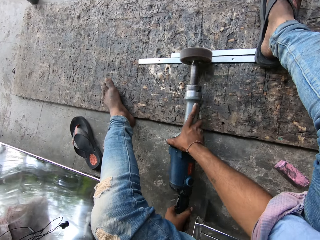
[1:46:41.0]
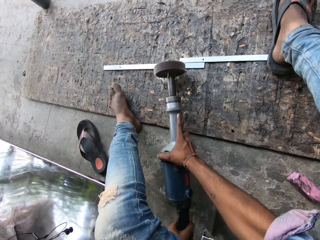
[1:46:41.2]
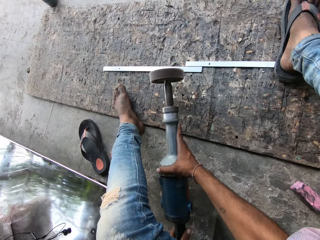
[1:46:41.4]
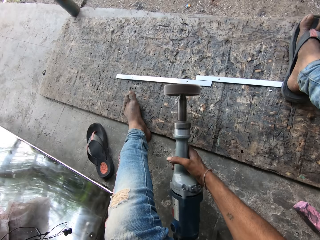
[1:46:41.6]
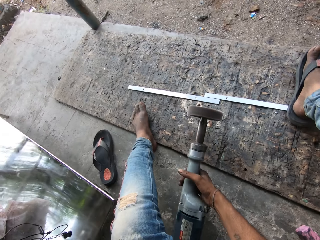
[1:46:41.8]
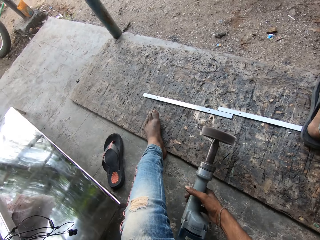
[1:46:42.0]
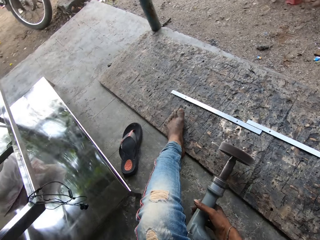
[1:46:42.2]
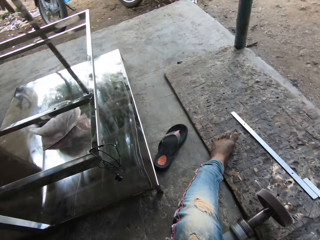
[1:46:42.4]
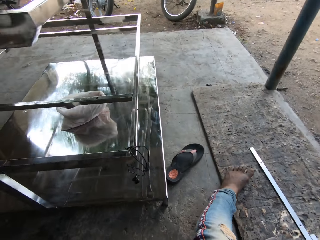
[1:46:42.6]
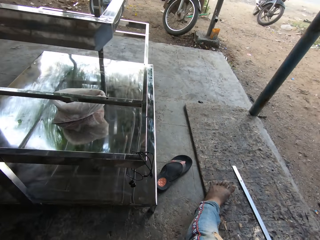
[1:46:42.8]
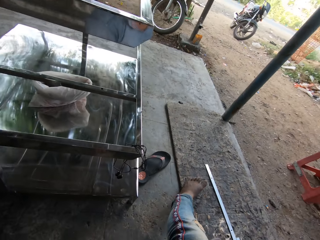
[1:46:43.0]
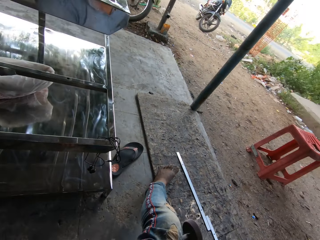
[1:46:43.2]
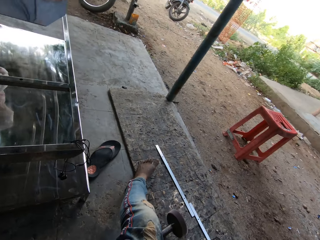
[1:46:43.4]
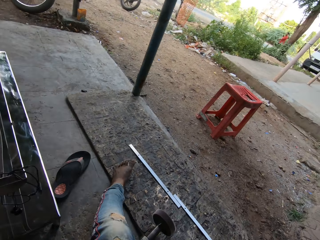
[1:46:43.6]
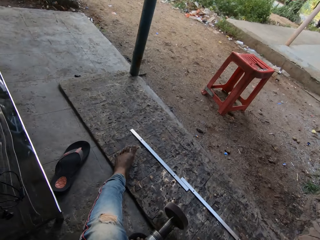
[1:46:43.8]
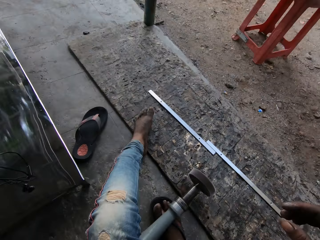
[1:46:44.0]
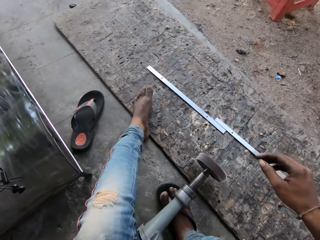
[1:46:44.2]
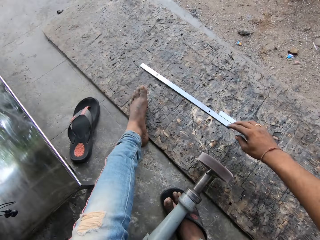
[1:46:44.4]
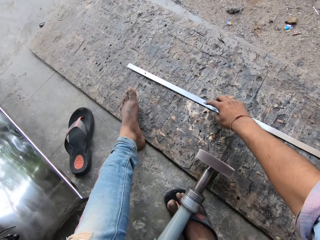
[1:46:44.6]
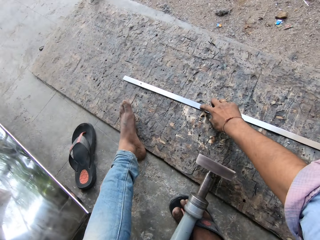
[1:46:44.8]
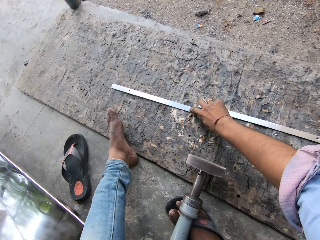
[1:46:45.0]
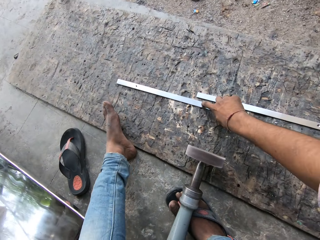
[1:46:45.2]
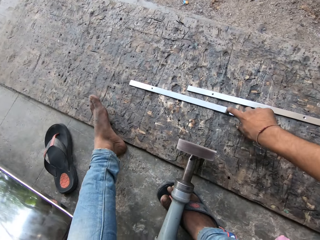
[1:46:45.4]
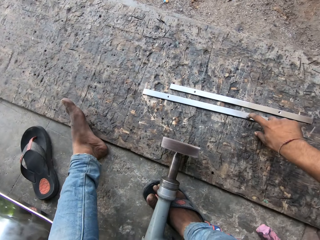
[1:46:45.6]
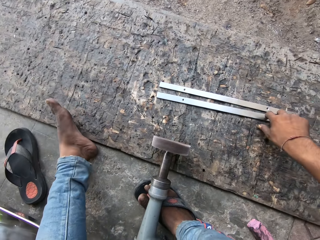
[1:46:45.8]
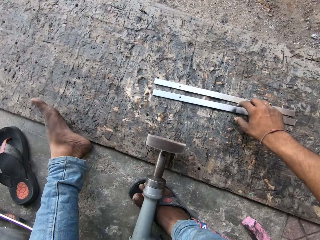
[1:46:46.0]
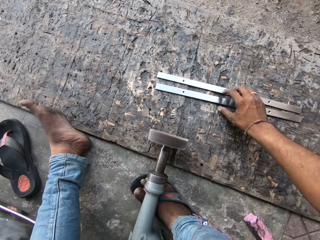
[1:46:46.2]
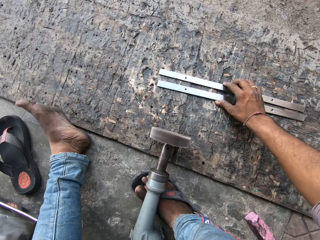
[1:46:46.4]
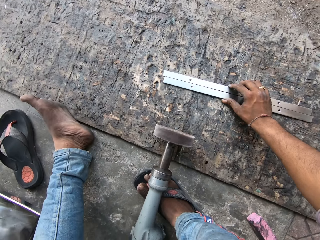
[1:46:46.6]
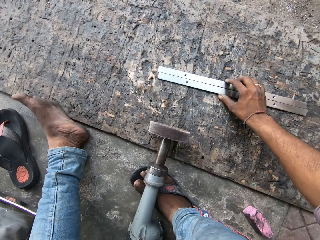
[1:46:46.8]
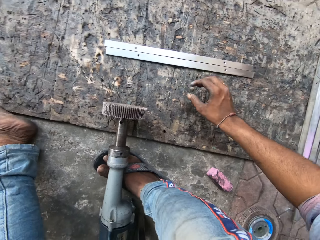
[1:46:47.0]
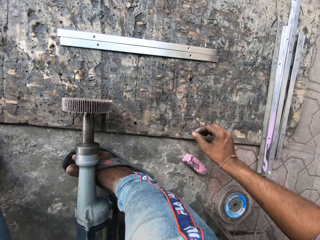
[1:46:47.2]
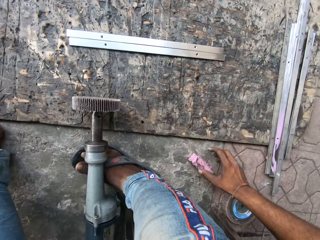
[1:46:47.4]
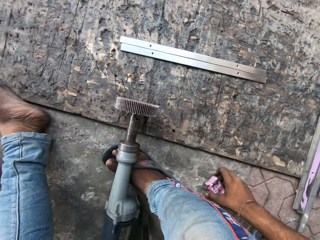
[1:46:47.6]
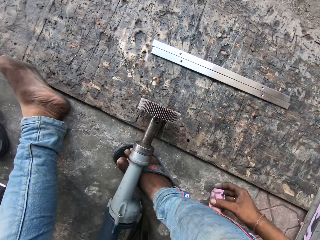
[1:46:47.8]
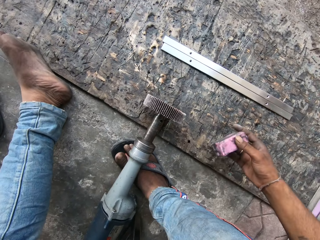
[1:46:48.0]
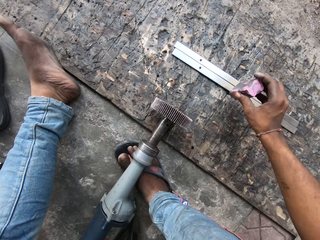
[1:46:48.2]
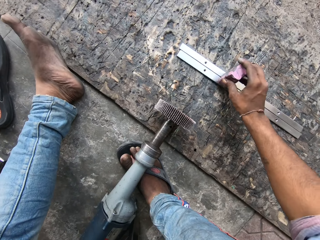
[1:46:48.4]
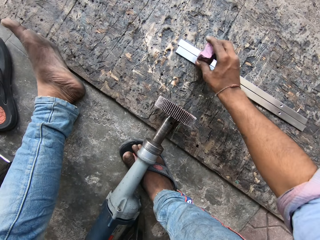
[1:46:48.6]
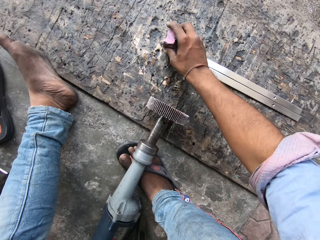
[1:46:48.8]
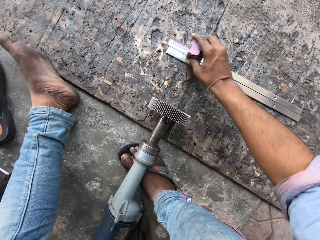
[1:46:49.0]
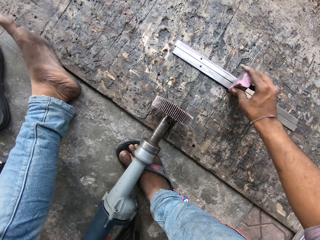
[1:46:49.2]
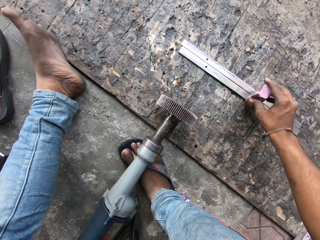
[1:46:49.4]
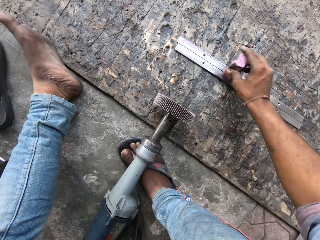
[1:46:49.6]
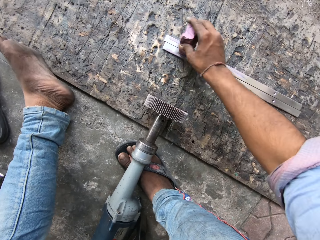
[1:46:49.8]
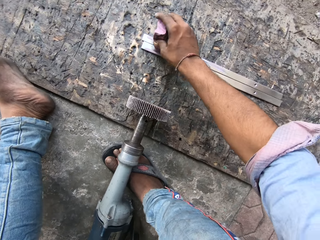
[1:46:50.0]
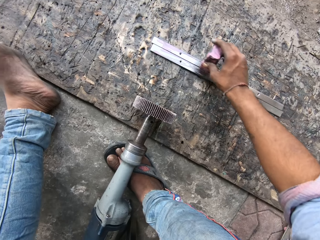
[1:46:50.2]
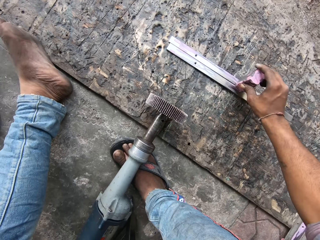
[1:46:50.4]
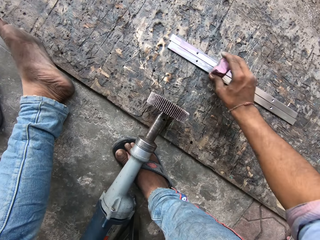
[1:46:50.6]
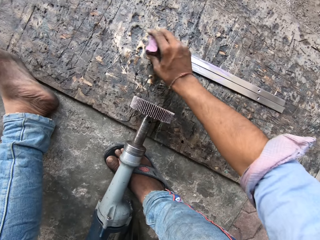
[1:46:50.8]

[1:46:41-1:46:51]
The camera wearer drops a welding tool. They pull a piece of steel. They pick the luxi polishing paste. They apply the luxi polishing paste on the steel.

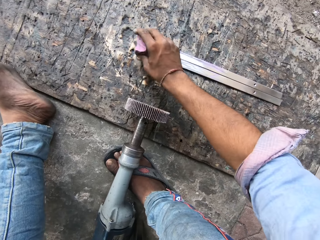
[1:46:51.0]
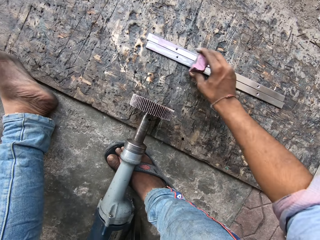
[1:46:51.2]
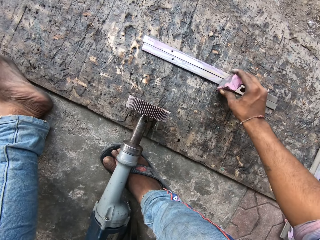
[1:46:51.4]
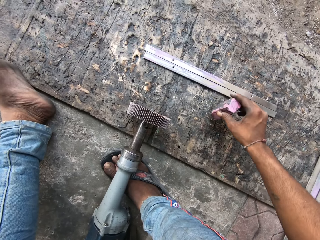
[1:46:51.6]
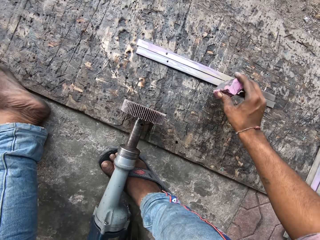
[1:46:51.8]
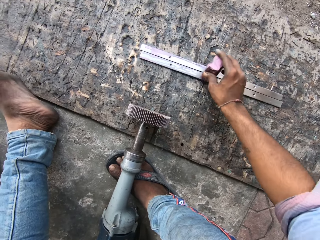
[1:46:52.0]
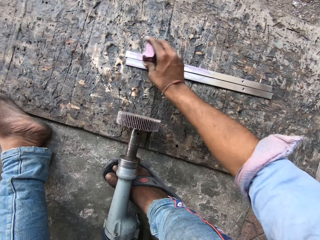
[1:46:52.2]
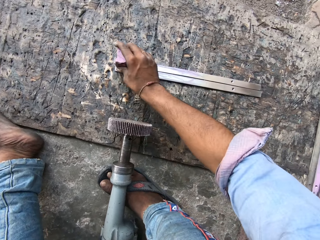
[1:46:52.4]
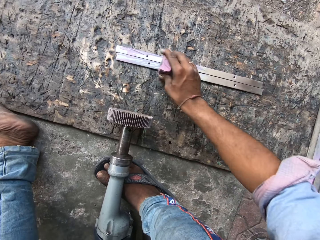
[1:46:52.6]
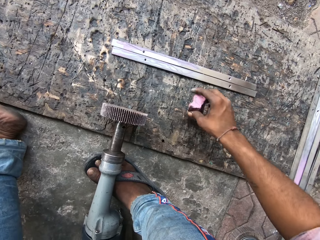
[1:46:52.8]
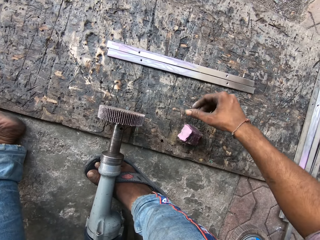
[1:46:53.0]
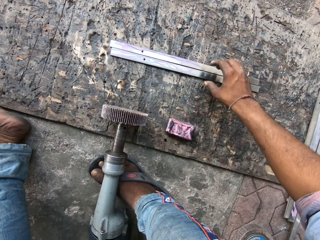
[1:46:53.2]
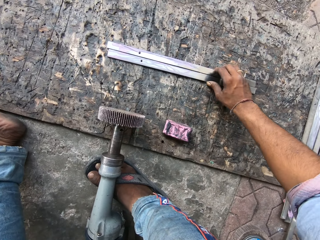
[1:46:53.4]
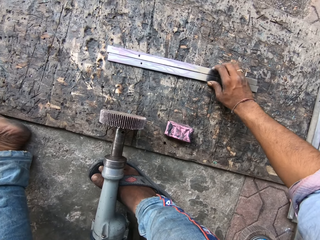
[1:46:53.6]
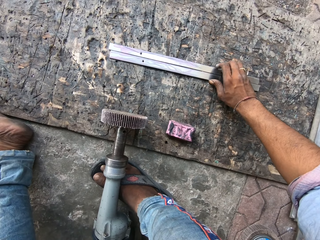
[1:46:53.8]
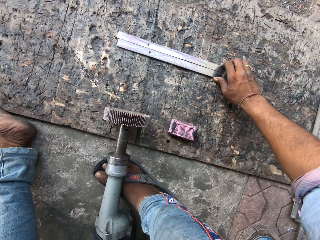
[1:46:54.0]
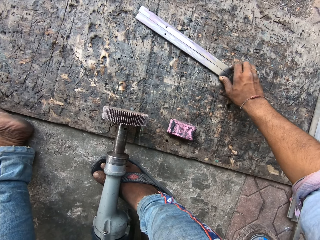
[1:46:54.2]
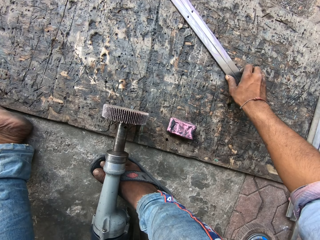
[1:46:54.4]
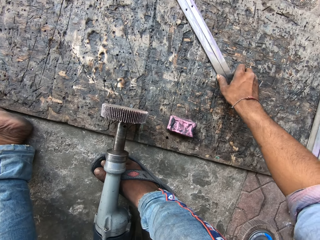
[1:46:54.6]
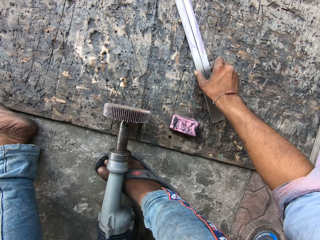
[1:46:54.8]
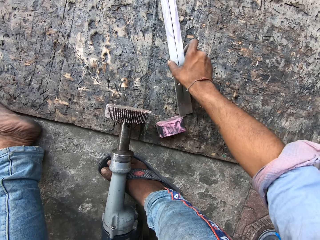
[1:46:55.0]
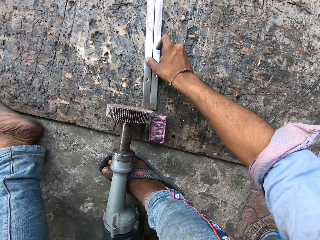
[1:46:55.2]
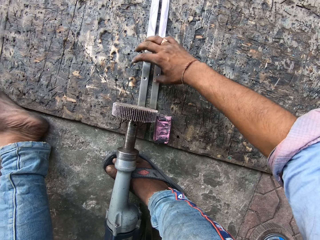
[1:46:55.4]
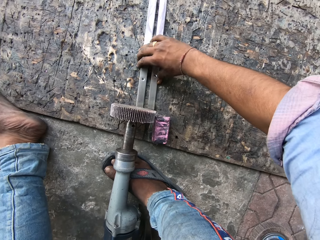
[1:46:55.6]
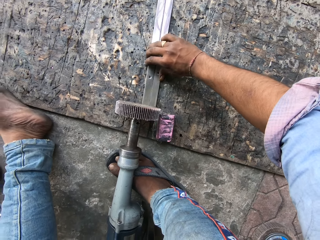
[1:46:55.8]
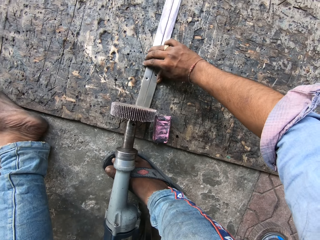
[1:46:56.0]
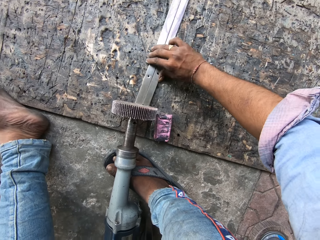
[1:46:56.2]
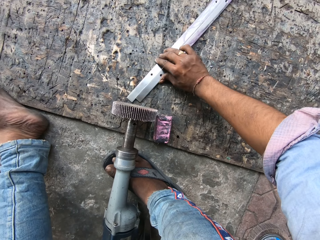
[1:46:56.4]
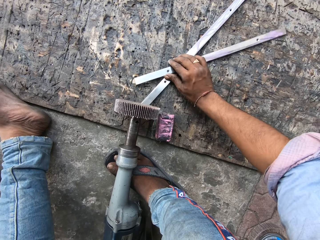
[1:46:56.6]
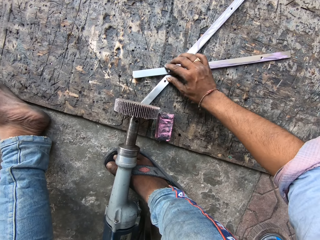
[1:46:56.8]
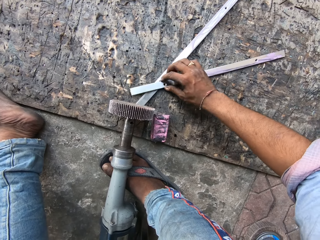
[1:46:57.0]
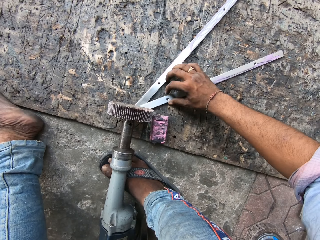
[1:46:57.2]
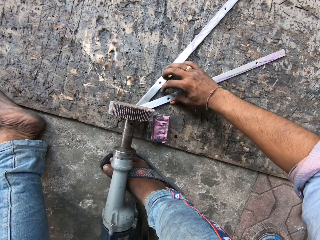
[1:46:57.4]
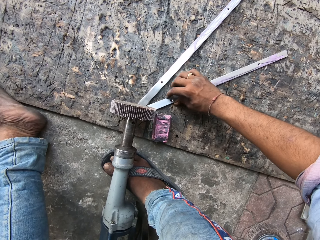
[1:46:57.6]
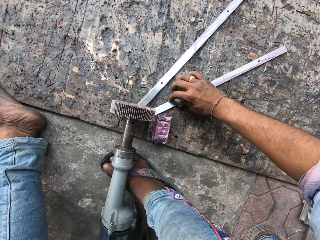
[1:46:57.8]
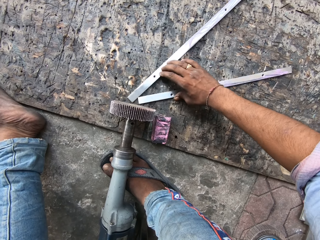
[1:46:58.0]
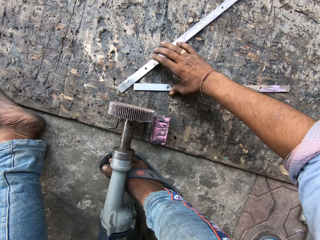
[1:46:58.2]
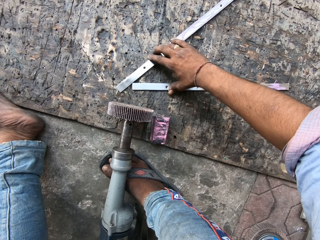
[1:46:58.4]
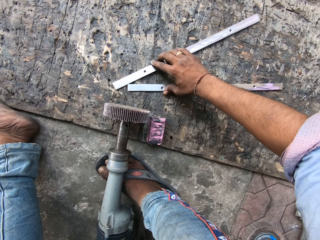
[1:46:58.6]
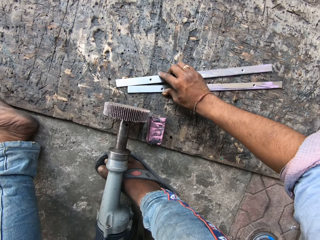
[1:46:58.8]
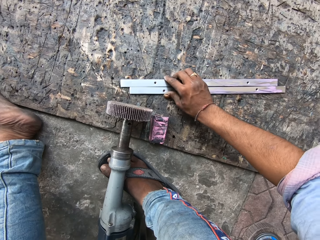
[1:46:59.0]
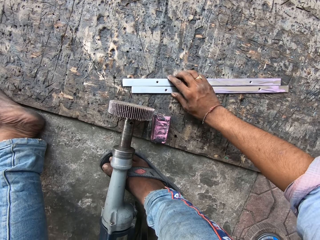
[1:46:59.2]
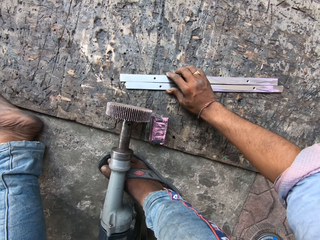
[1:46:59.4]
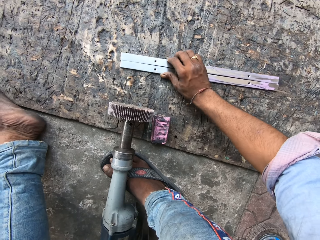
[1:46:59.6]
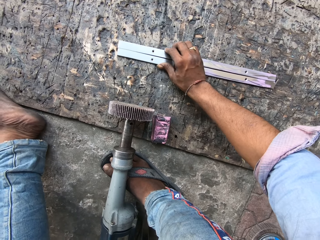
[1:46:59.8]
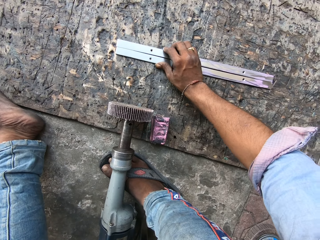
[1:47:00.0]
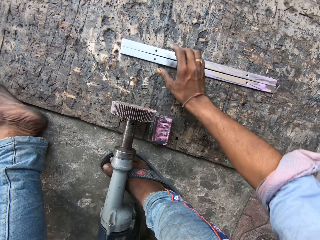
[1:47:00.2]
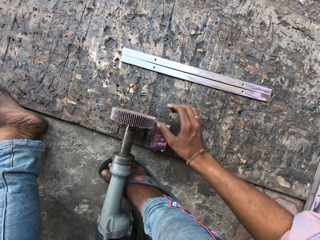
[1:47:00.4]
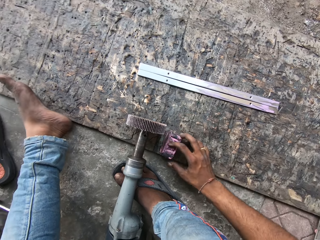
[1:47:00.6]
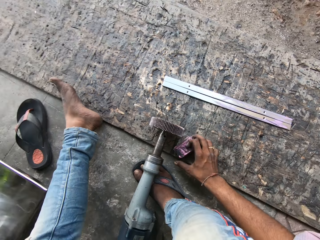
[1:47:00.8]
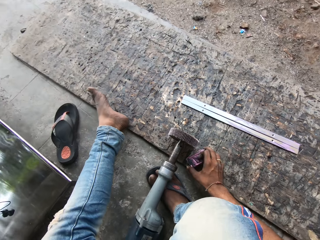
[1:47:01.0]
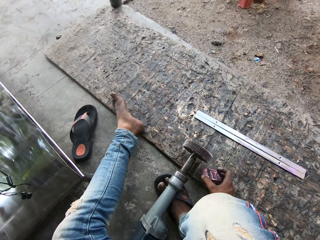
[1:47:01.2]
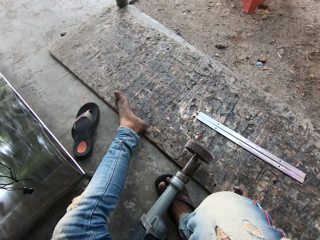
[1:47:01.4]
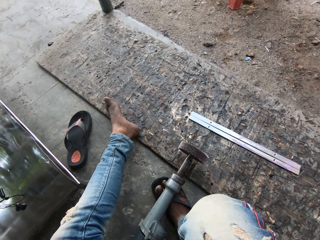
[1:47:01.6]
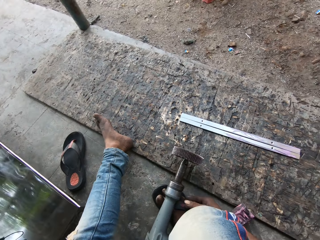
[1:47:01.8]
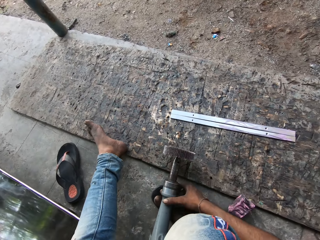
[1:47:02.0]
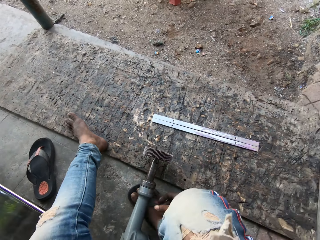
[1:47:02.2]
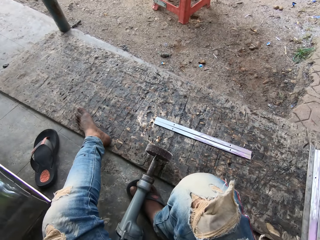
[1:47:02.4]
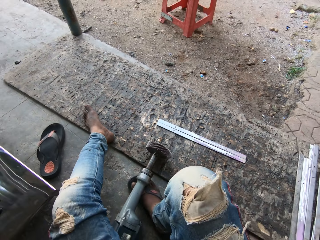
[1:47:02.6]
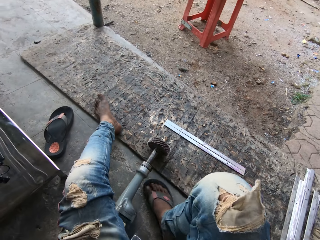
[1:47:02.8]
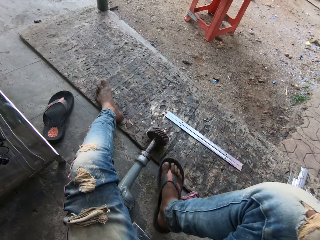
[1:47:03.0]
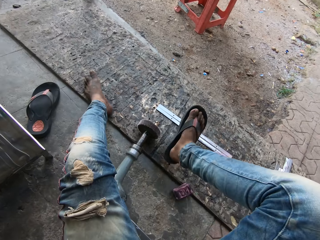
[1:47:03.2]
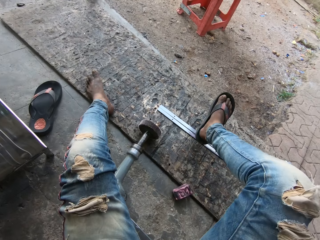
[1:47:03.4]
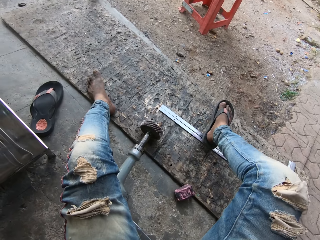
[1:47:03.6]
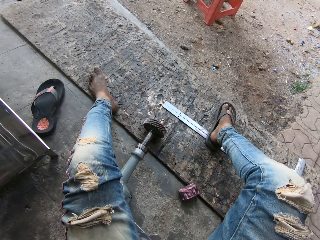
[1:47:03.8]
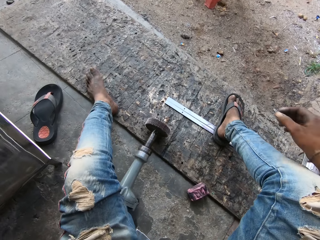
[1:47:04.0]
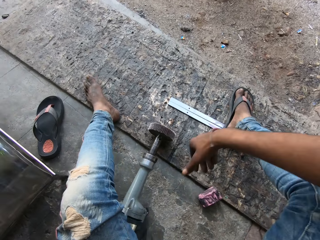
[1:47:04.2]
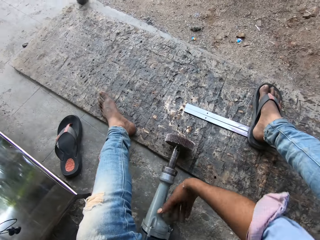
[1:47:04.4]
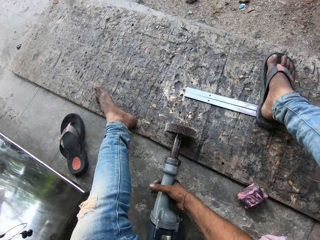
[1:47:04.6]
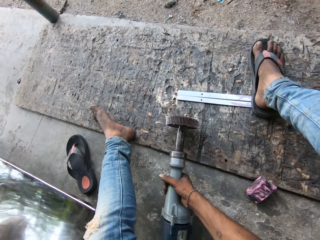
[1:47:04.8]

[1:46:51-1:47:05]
The camera wearer smoothens metal strips with a polish. They put the luxi polishing paste aside. They turn the pieces of steel. They put the luxi polishing paste aside. They hold the stainless steel polishing machine. They step on the pieces of steel.
